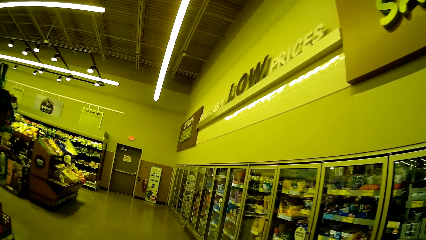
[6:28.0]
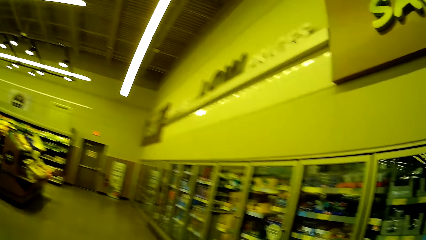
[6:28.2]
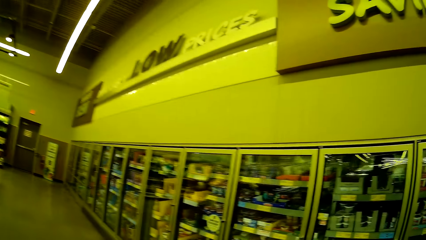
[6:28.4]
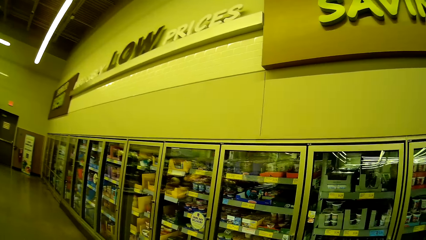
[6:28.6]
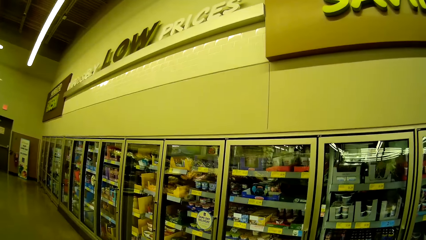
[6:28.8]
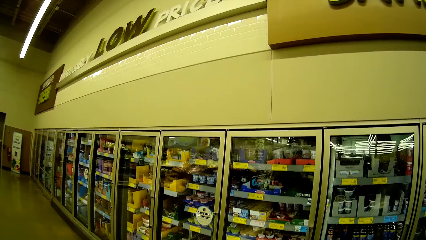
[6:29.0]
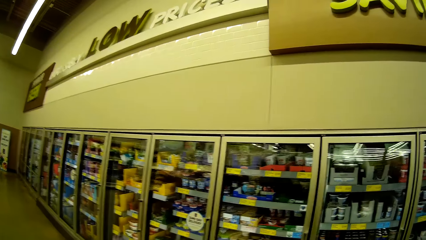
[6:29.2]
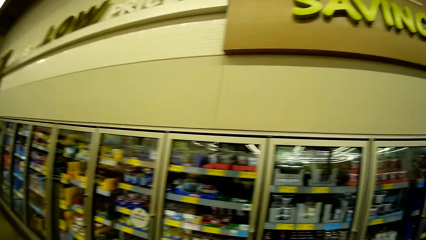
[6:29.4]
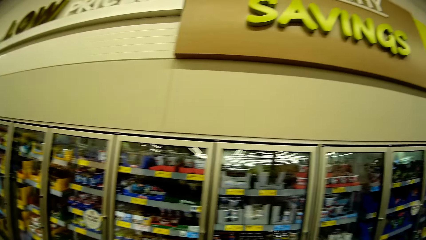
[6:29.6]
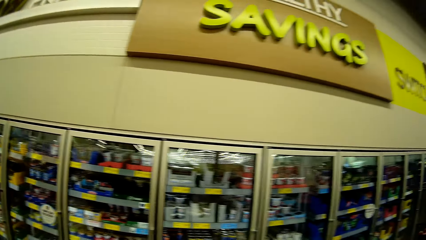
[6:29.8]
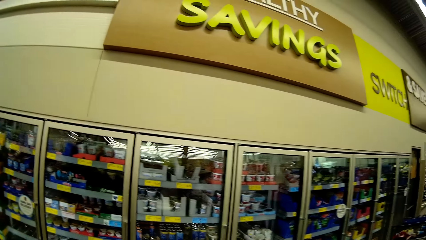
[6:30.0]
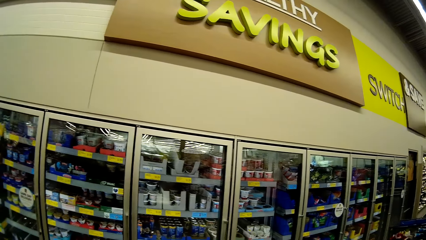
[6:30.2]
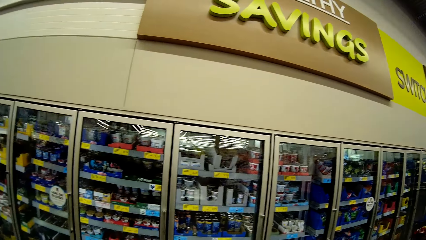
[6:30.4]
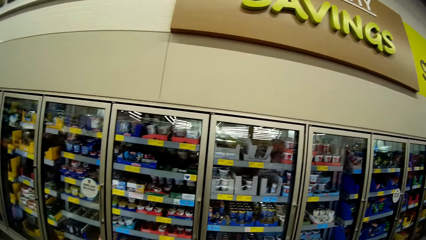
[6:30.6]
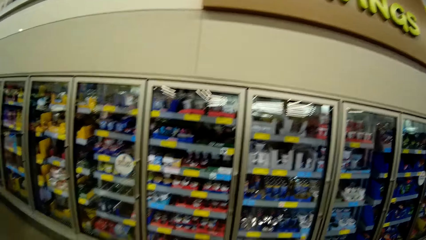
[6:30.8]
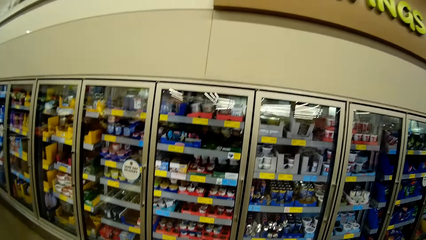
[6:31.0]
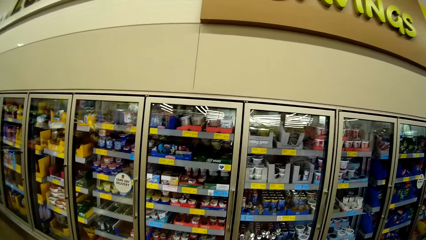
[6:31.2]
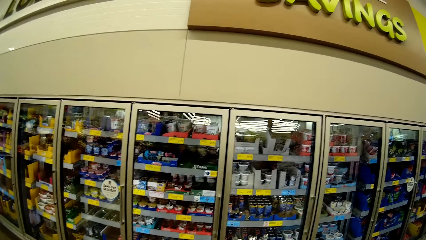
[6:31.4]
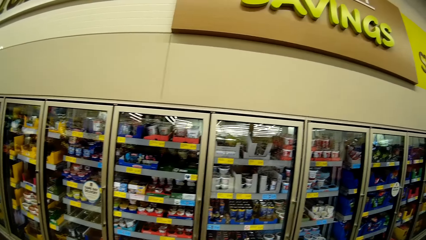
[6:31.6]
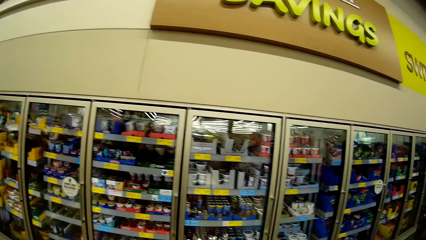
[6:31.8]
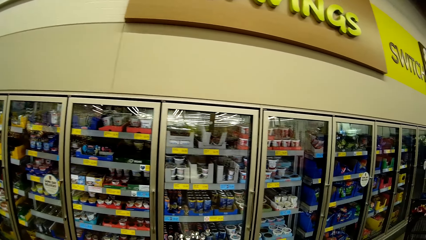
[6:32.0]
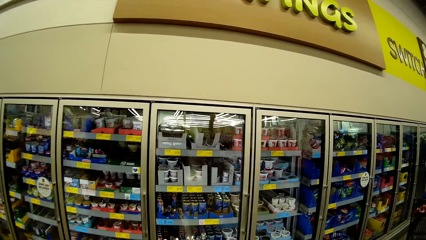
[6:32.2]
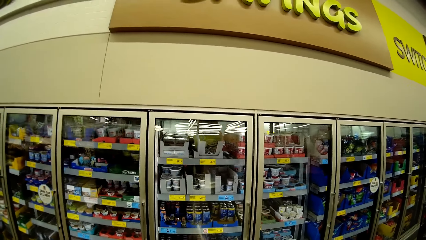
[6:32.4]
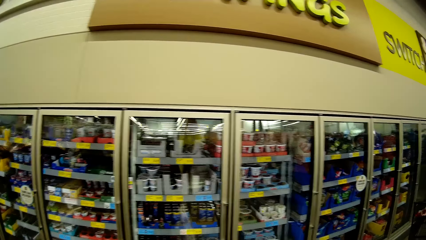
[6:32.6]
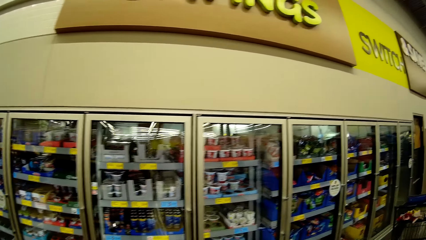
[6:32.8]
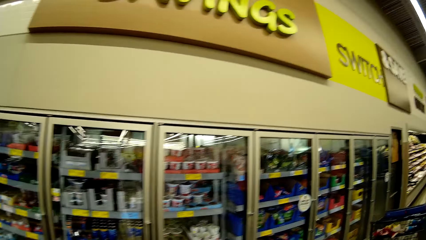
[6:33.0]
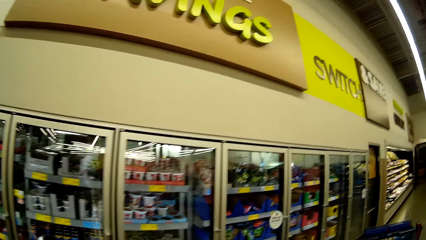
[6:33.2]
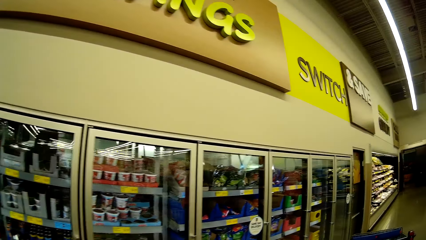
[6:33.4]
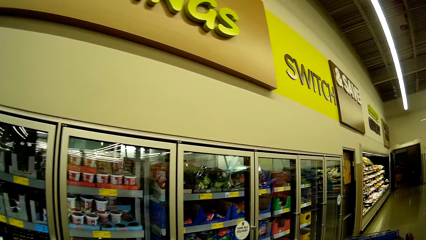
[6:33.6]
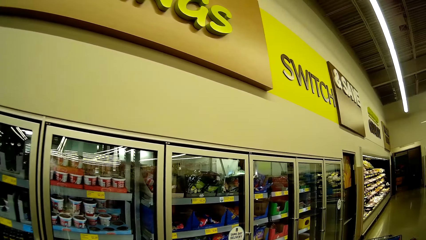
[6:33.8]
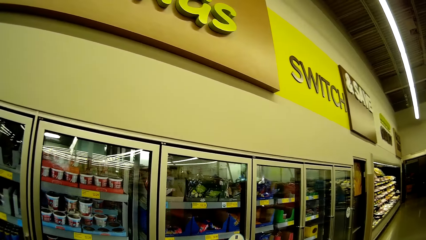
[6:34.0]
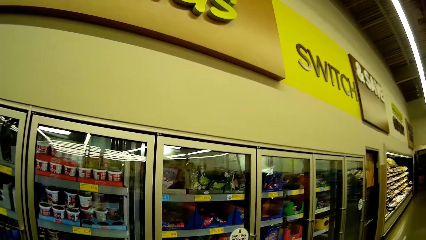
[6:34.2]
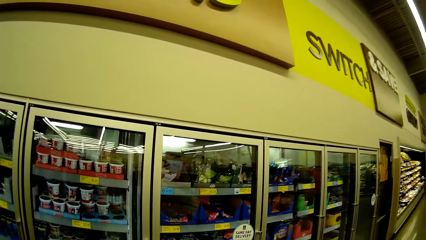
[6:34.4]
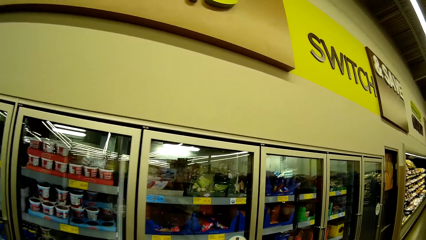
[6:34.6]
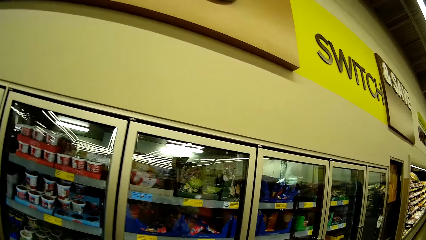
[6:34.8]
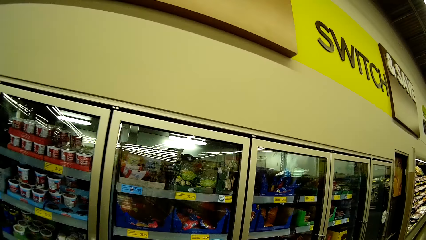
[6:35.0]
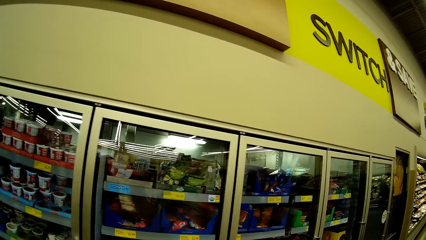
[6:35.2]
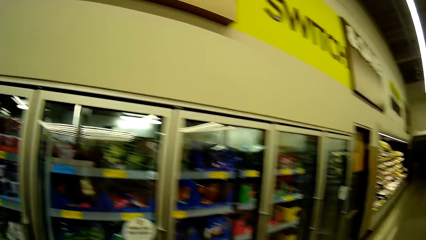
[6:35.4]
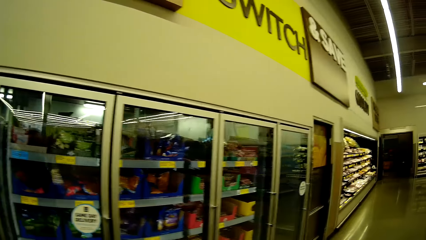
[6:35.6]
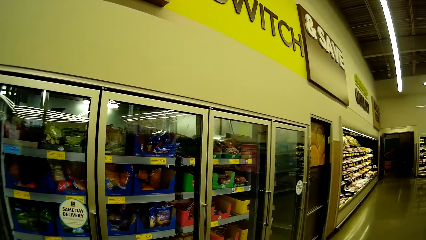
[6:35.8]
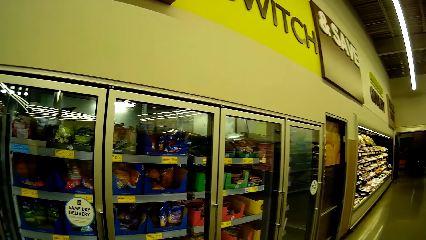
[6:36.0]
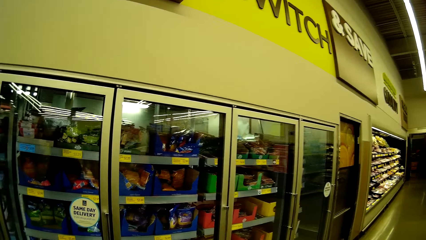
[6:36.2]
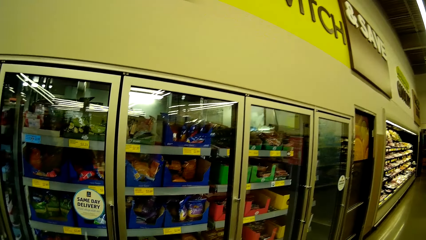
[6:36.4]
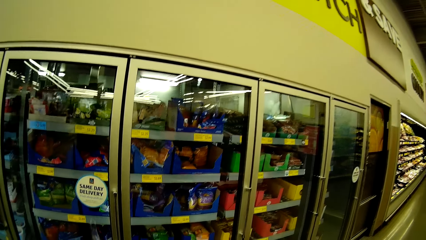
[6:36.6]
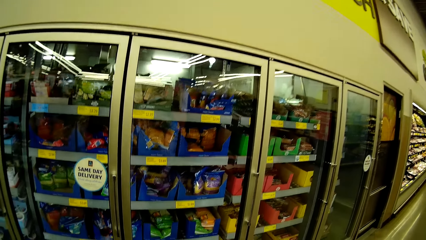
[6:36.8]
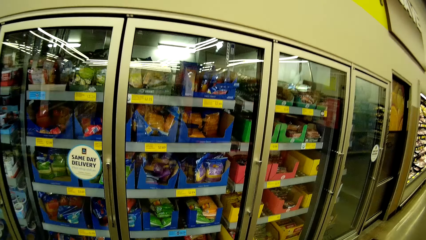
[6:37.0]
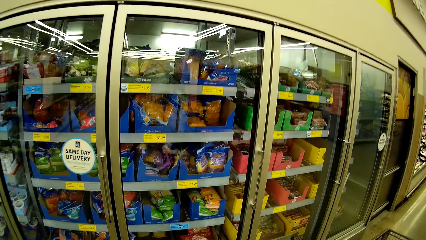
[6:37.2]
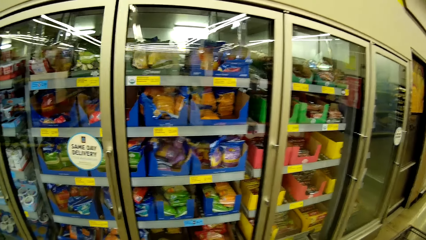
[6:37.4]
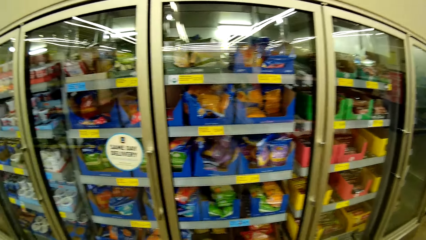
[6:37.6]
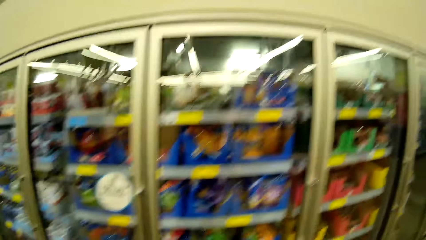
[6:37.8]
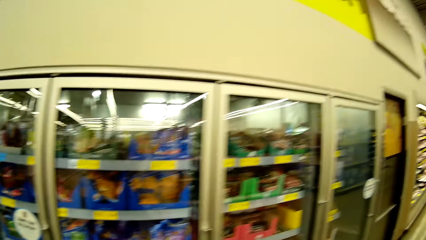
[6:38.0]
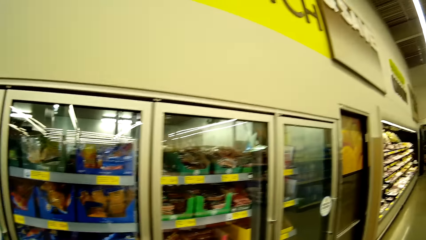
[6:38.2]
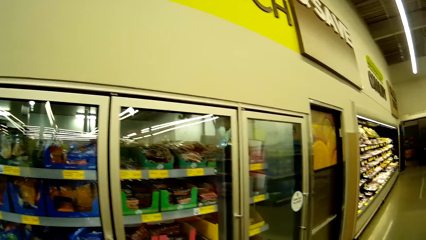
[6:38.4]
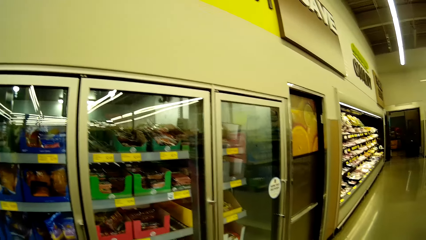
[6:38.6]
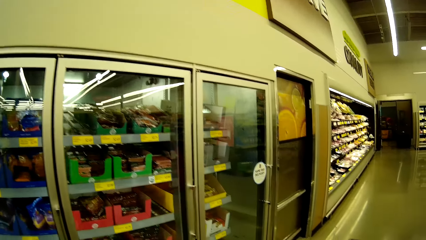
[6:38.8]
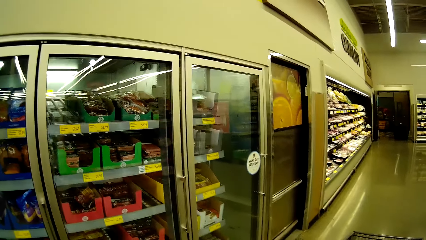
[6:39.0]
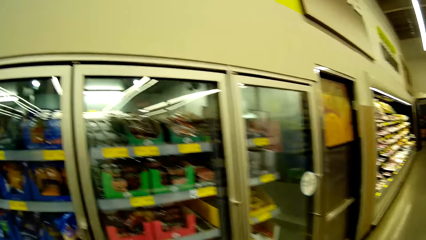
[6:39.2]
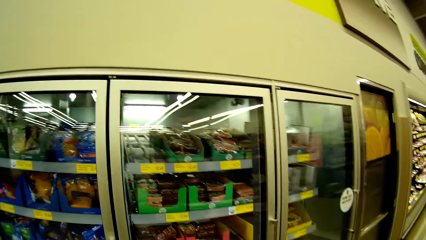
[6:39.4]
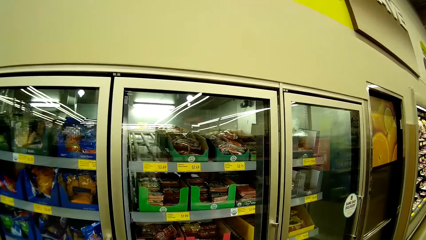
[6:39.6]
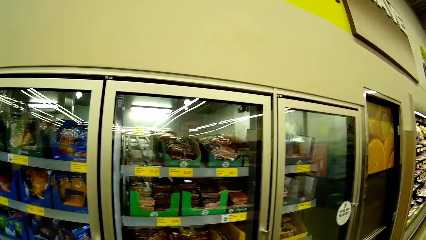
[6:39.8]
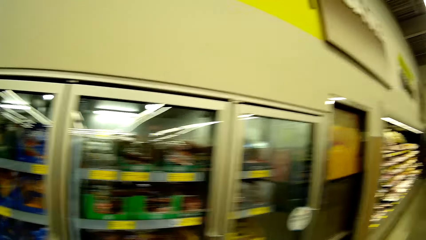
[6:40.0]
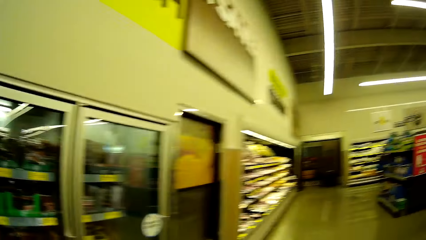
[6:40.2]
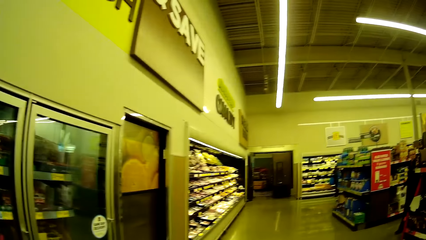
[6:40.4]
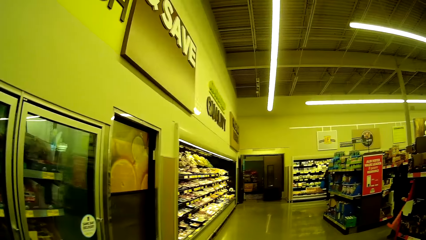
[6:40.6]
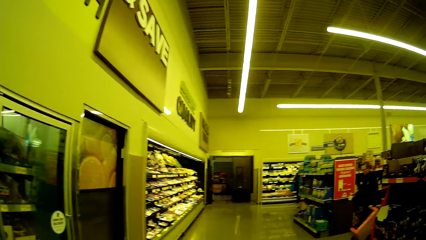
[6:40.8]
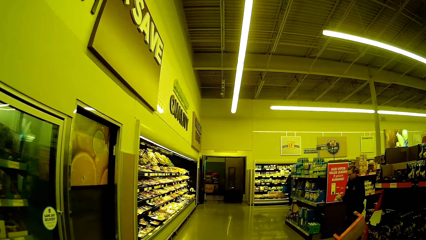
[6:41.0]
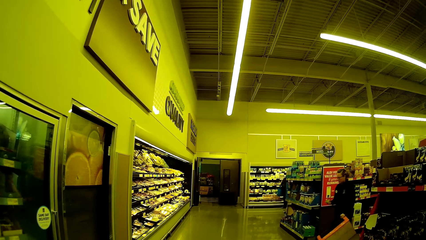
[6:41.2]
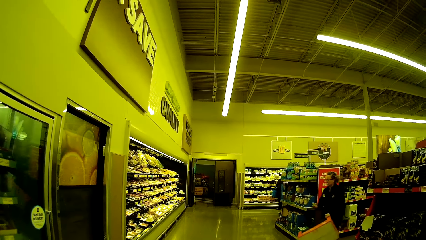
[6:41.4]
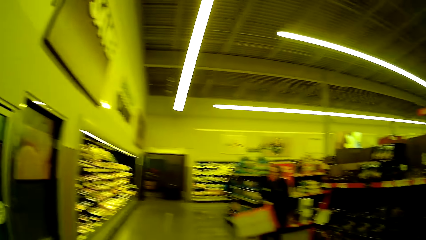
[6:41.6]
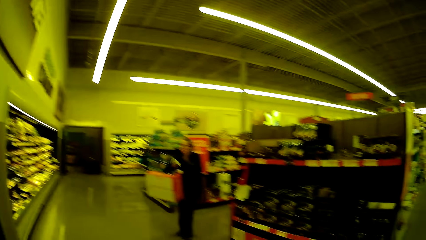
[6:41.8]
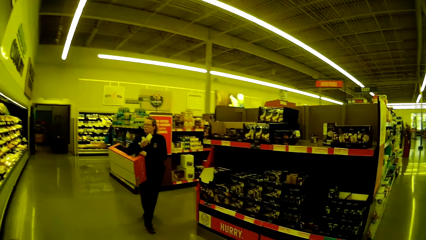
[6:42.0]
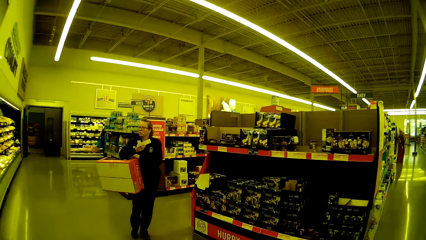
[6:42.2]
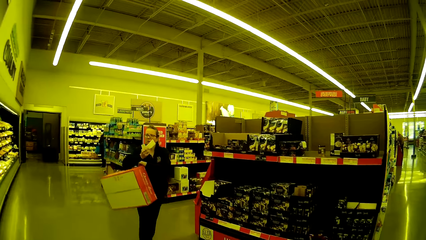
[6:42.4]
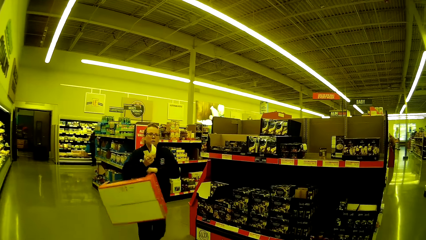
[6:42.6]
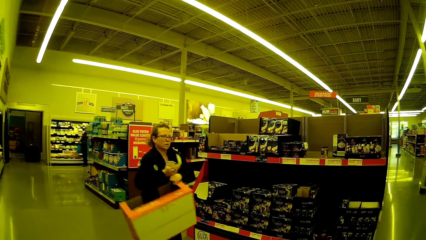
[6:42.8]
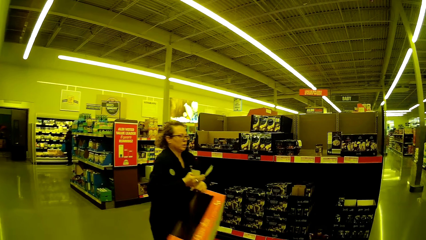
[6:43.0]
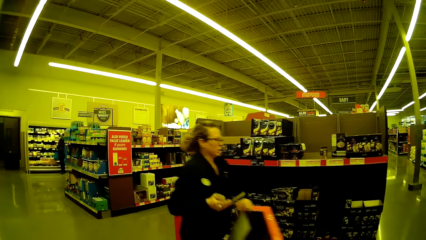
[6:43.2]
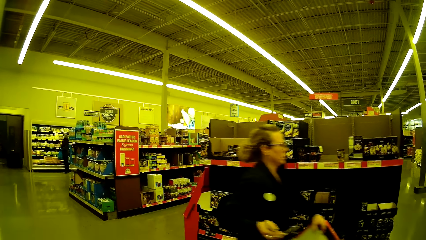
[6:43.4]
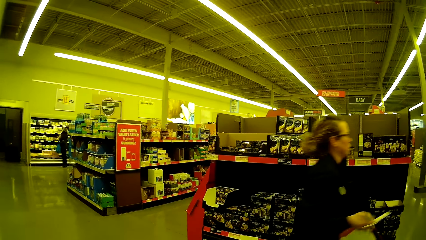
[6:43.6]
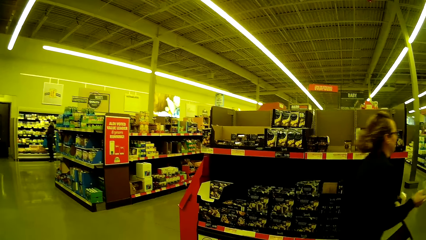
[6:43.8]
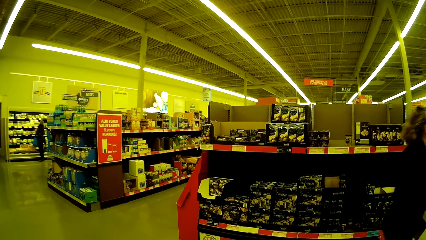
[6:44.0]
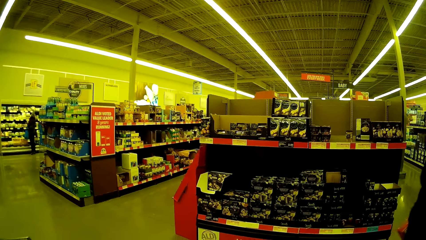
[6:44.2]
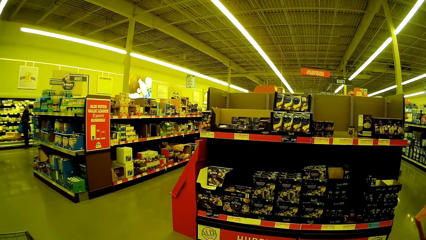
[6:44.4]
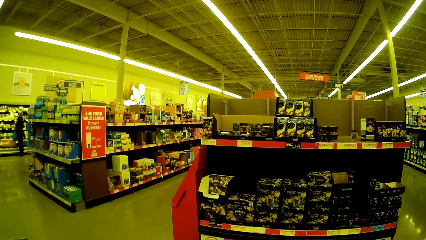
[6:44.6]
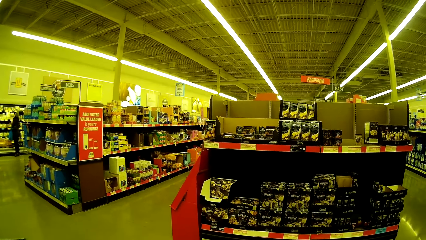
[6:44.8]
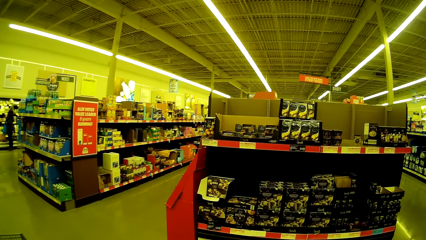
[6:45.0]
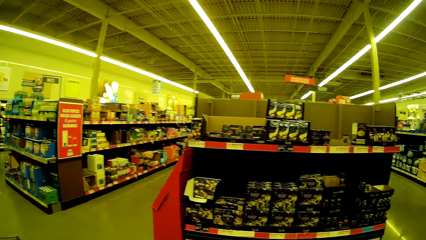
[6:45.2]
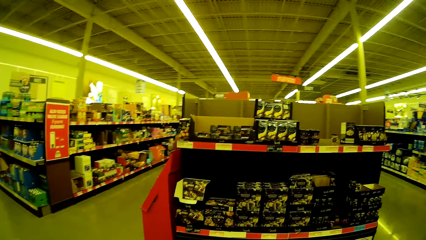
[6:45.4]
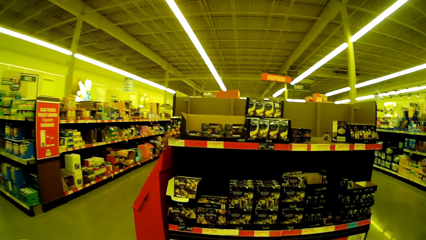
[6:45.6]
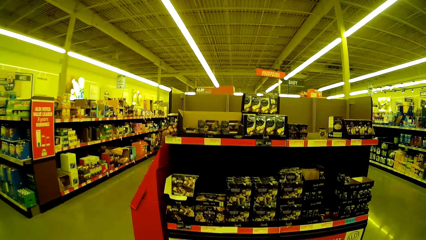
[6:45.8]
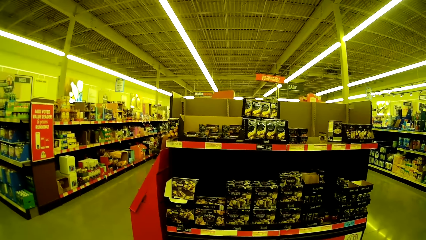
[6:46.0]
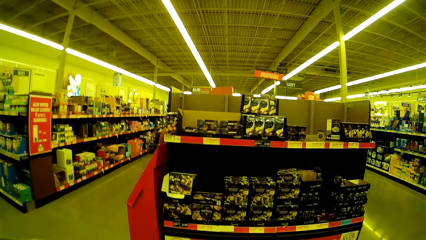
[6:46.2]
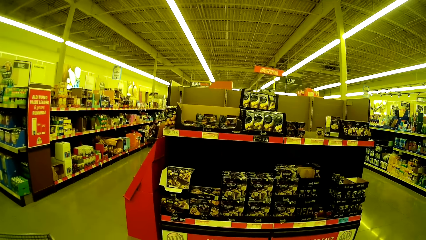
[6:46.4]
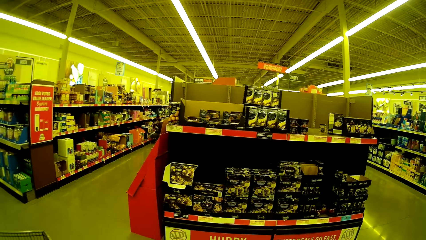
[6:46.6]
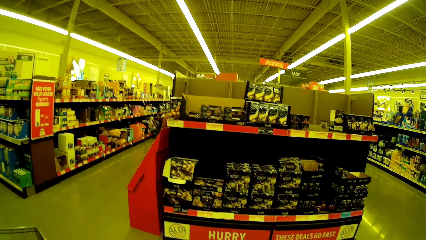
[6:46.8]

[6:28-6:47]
The camera wearer walks in the supermarket and looks around. They stare at the items on the shelves. They look around. They look around again. They turn around, stare at the items on the shelves, and walk in the supermarket.
